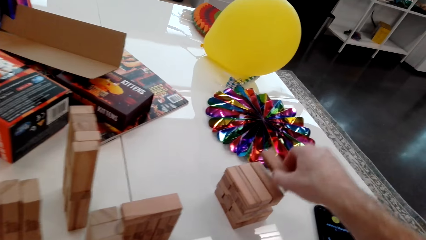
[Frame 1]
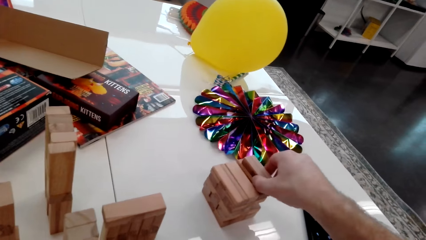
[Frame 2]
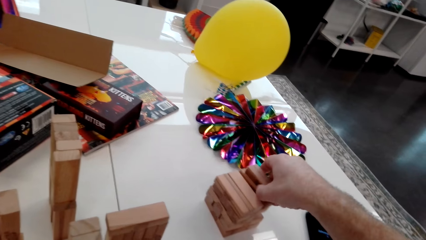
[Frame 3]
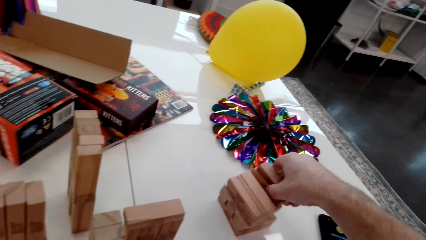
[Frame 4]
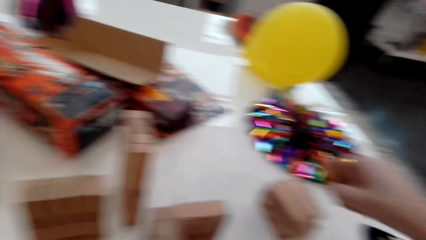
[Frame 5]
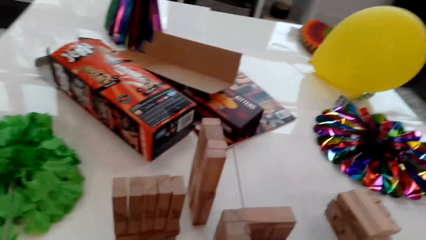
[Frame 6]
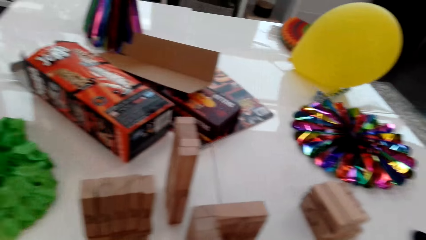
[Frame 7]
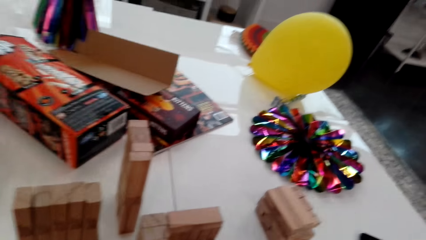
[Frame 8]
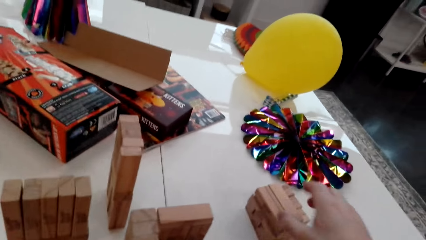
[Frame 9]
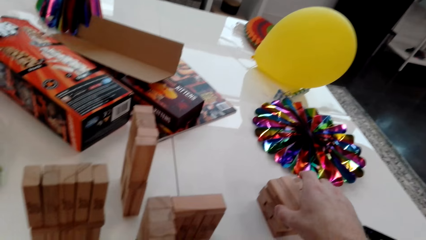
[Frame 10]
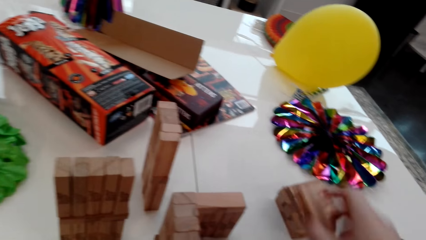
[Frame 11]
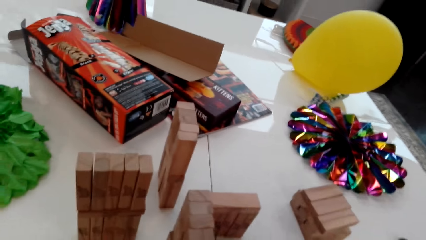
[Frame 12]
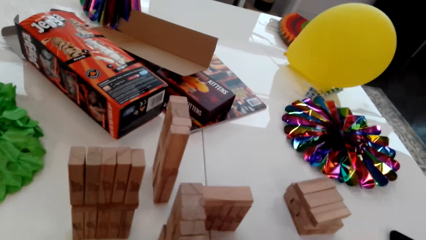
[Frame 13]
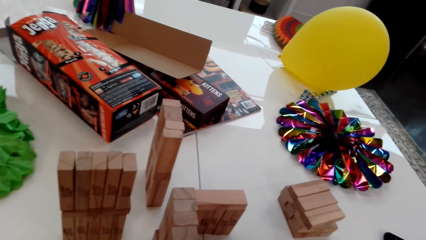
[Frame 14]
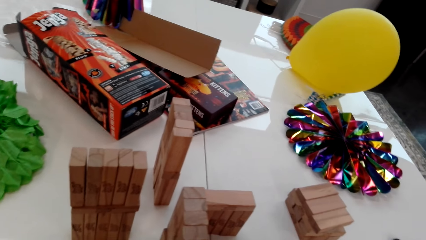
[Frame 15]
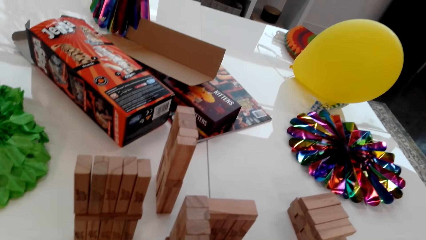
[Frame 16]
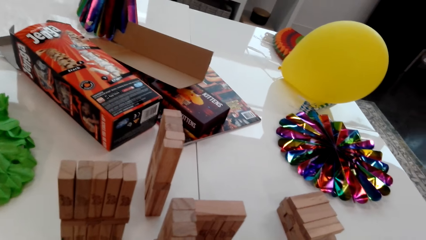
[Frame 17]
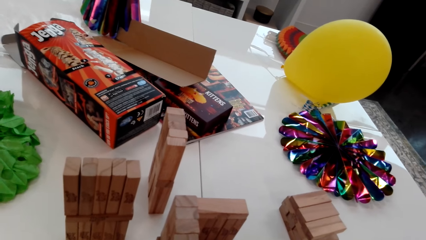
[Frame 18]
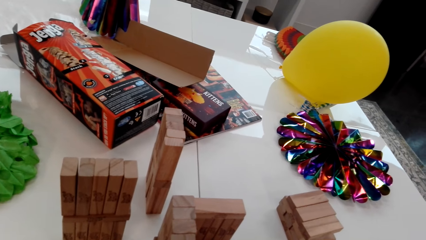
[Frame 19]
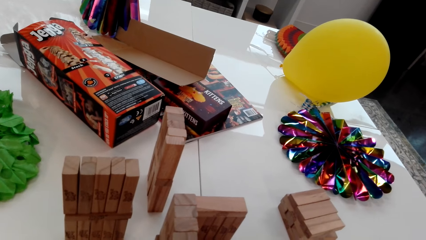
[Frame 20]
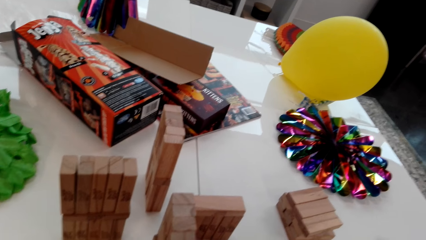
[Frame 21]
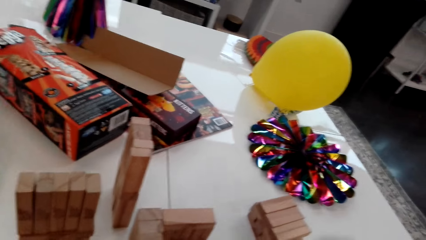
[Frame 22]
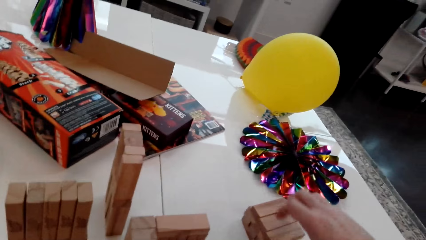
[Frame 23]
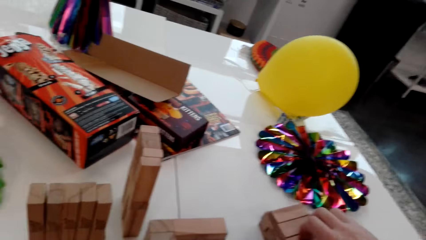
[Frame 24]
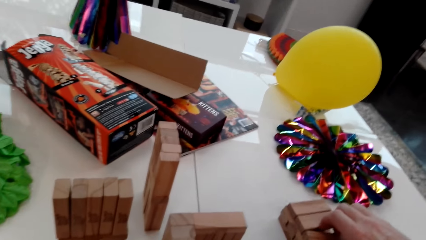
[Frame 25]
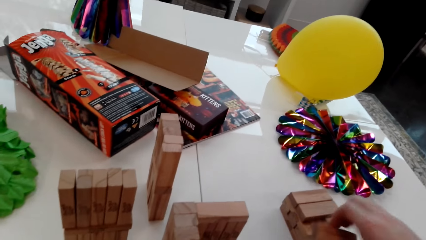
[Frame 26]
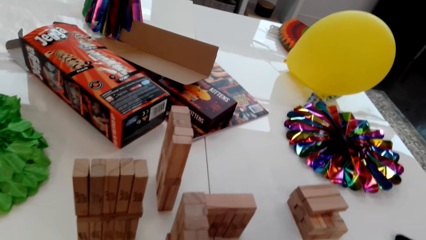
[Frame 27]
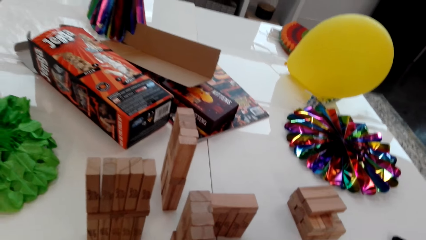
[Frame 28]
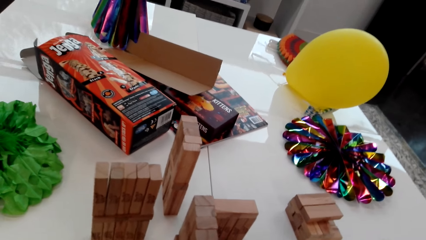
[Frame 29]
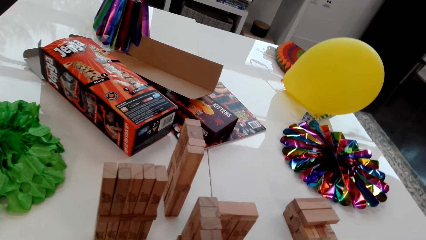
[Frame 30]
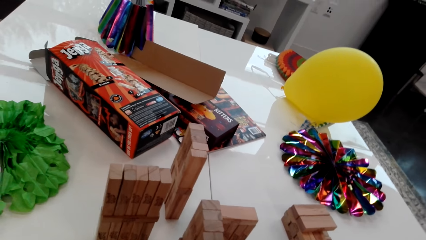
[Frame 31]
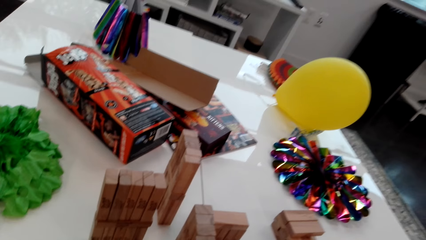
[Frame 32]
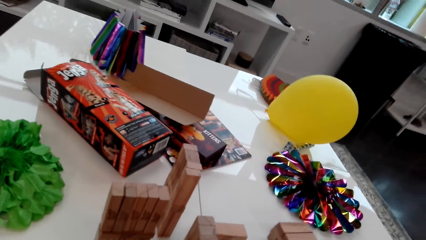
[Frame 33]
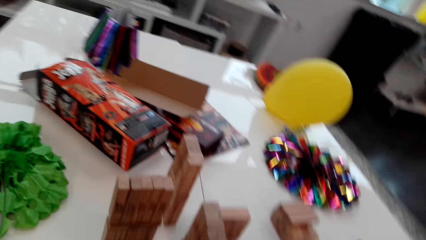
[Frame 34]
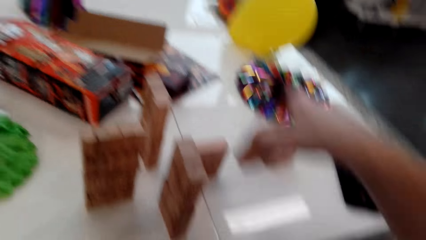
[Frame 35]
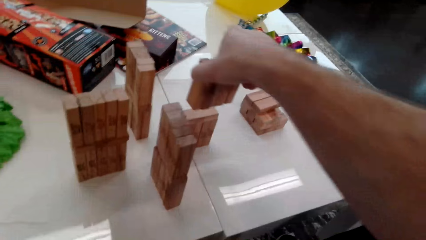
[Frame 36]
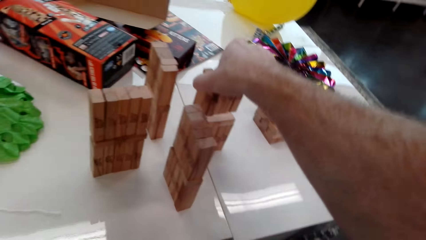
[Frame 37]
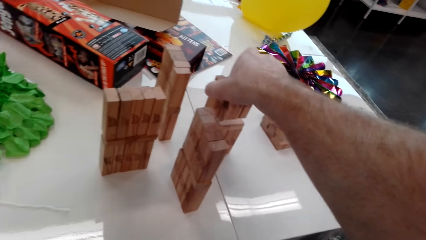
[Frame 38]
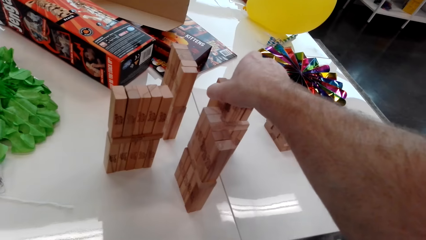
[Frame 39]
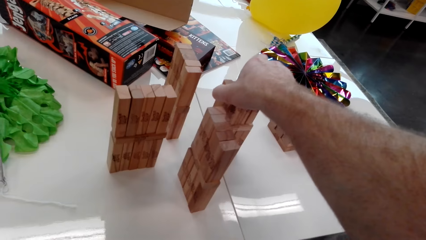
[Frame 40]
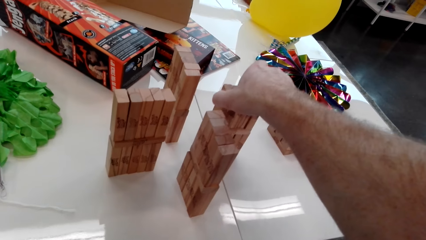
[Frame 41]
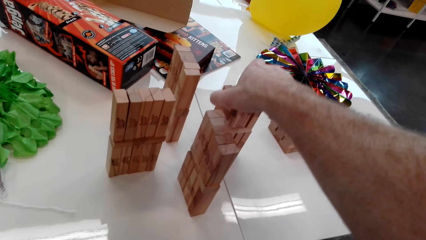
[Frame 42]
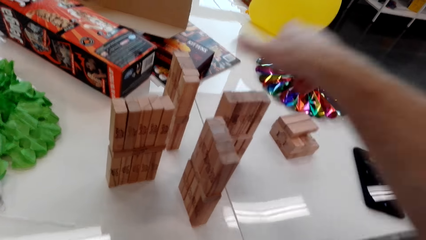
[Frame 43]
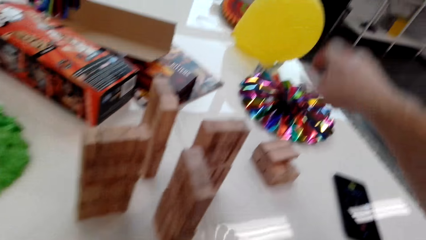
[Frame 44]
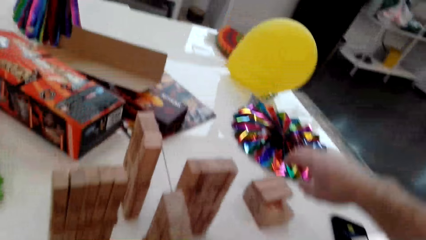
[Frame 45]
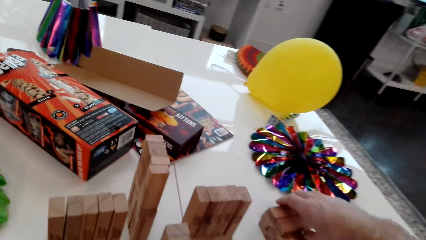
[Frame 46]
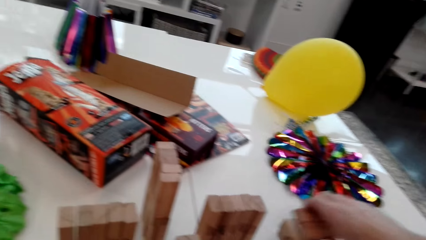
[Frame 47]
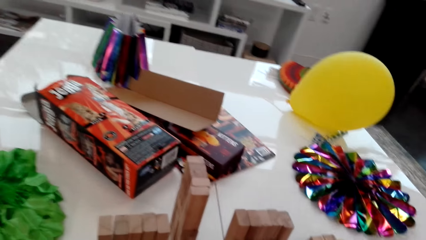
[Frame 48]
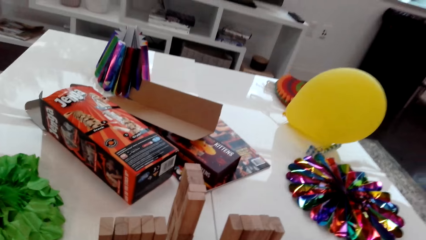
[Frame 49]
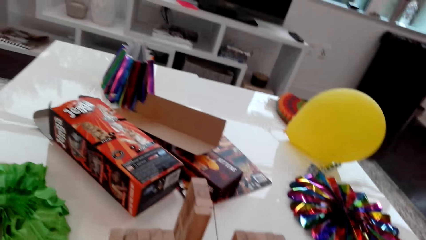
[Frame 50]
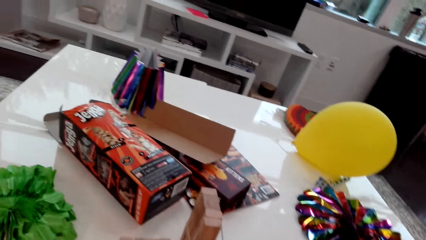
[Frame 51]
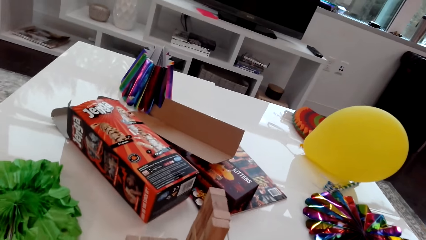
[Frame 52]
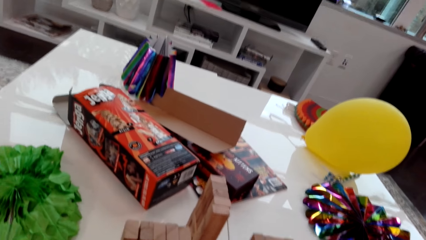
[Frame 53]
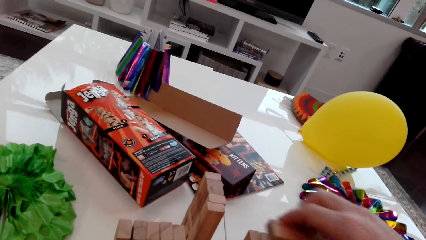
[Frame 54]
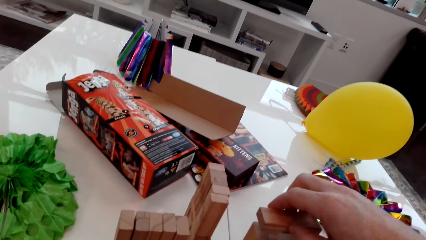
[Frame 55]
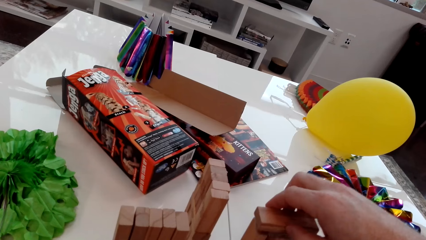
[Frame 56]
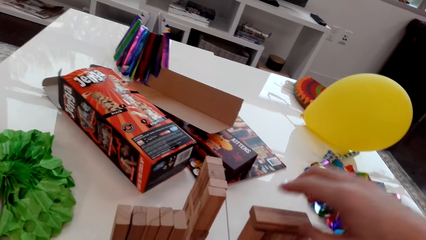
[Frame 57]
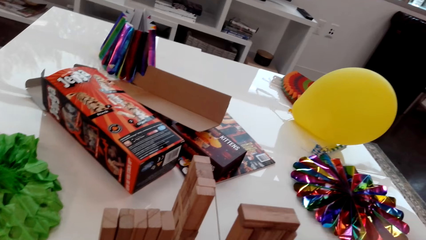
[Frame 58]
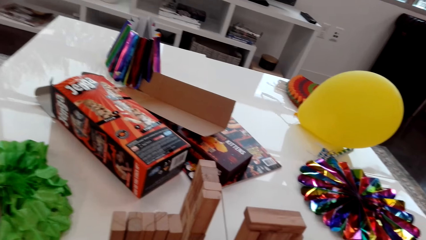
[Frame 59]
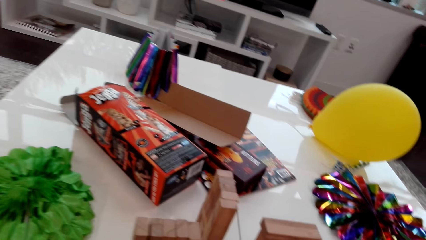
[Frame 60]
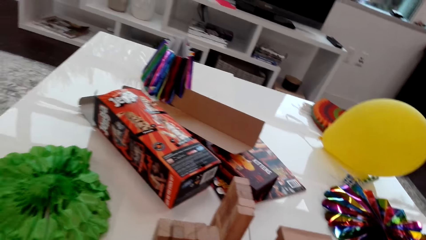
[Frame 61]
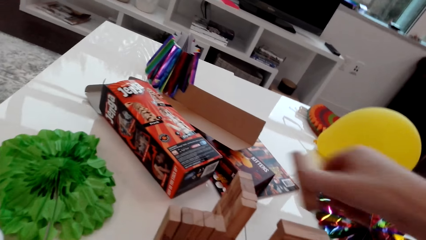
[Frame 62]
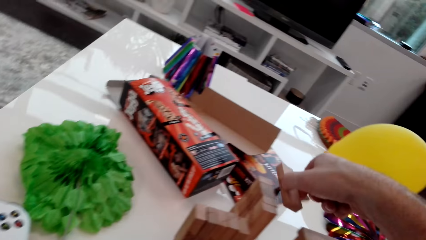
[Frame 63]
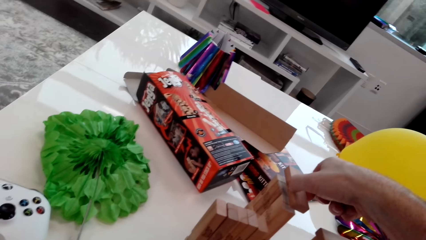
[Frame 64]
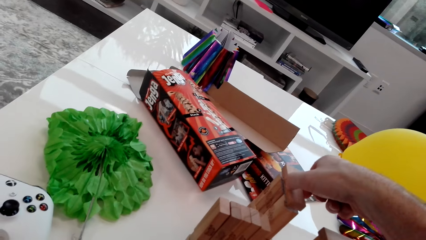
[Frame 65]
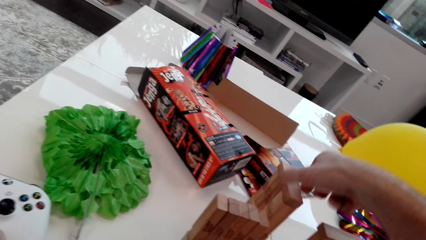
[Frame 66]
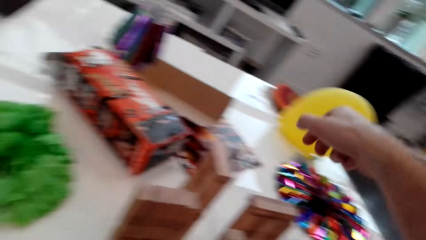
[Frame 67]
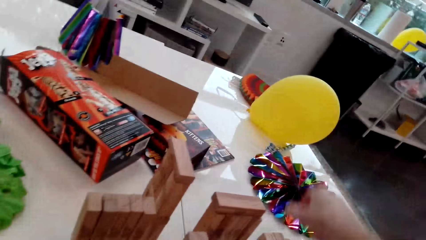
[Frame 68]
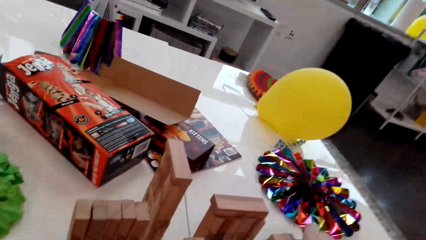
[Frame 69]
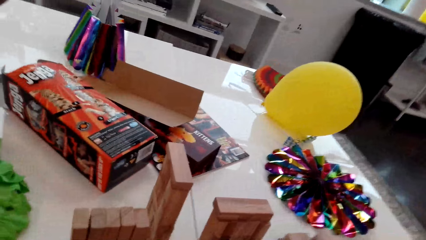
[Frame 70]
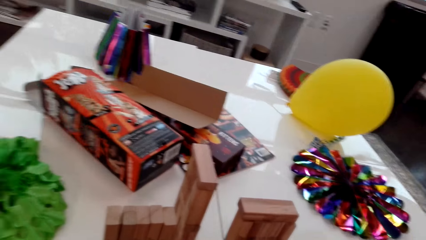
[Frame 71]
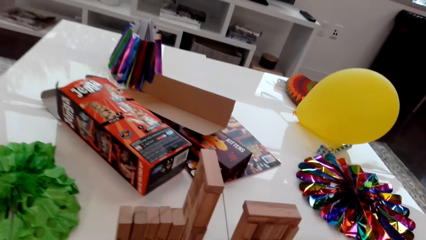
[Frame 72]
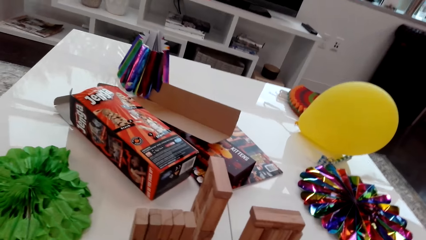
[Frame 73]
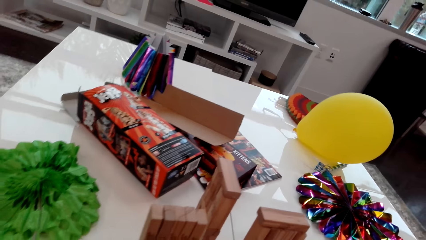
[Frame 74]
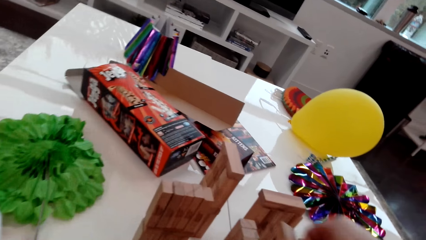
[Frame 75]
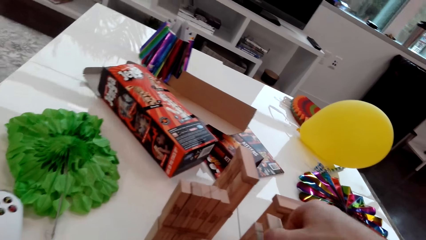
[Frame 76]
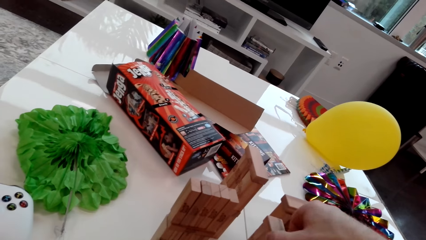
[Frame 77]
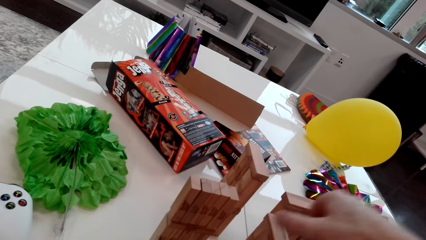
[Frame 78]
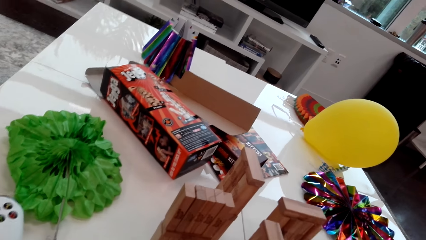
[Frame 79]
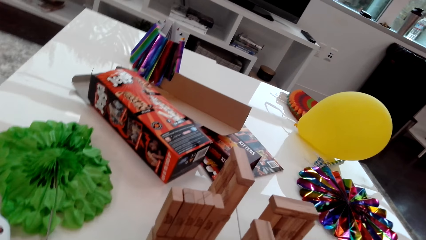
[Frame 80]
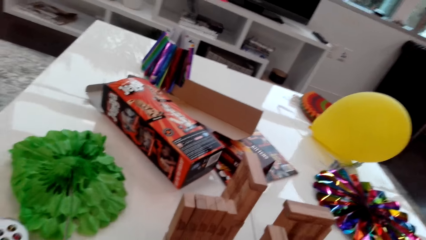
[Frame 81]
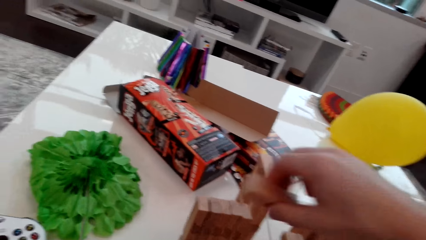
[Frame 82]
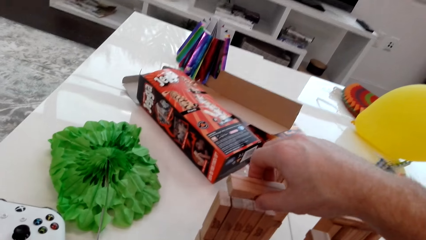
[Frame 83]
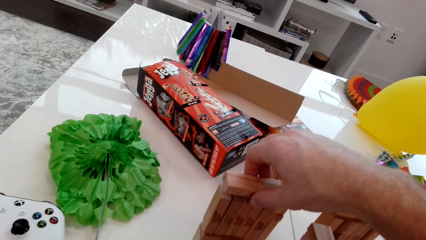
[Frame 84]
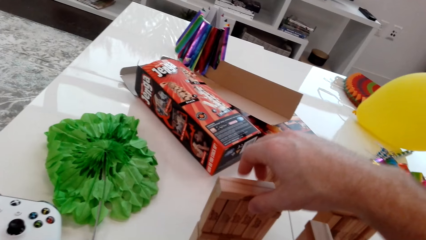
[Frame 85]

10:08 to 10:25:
The camera wearer takes a piece of wood or cube. They take up two cubes. They take two pieces of wood. They take up a cube. They put the pieces of wood on top of the other. They put the pieces of wood on top of the other again. They take up two cubes. They place a cube on a stack. They place a cube on a stack again.
